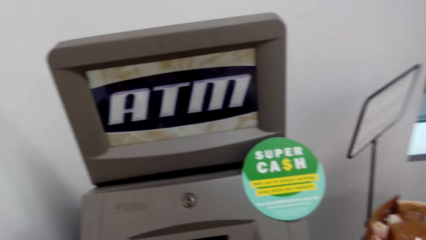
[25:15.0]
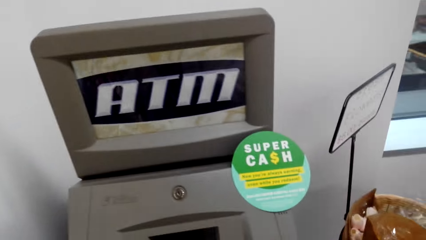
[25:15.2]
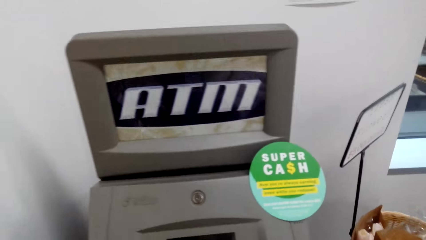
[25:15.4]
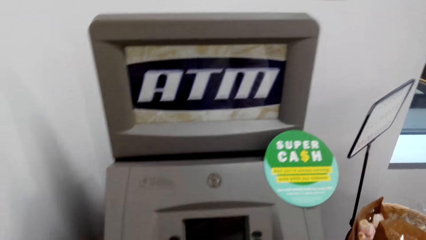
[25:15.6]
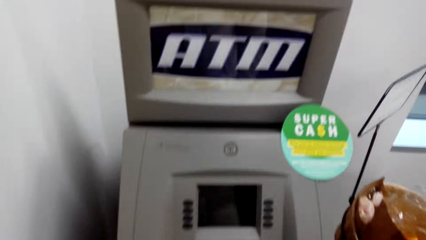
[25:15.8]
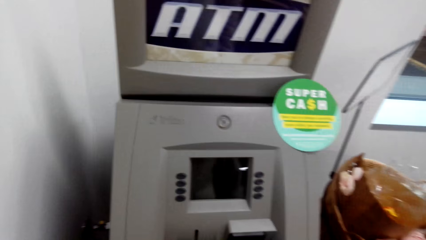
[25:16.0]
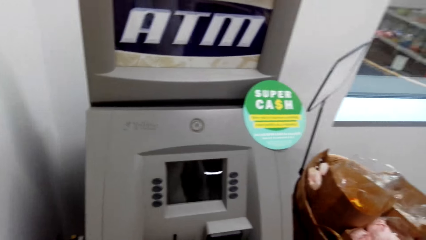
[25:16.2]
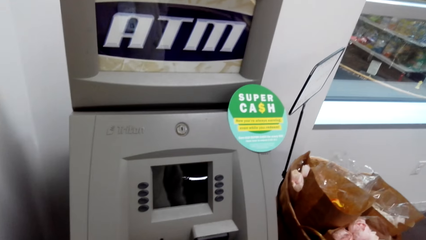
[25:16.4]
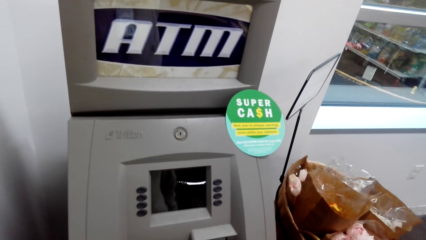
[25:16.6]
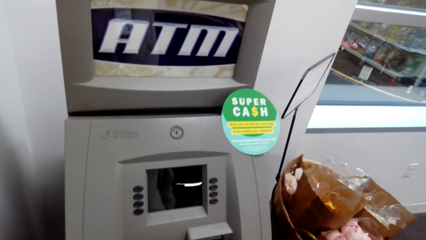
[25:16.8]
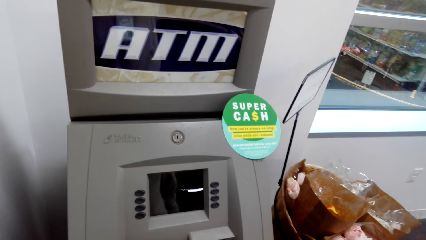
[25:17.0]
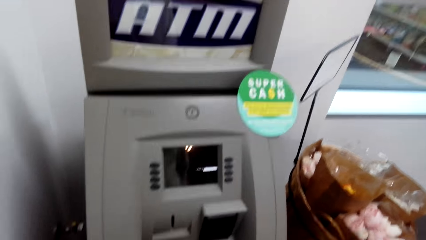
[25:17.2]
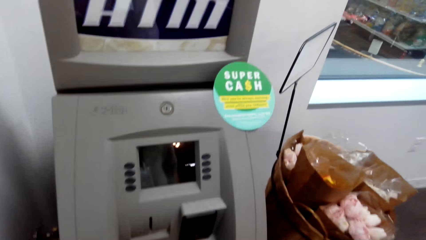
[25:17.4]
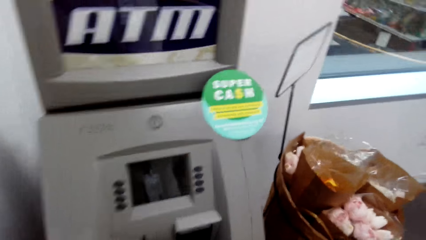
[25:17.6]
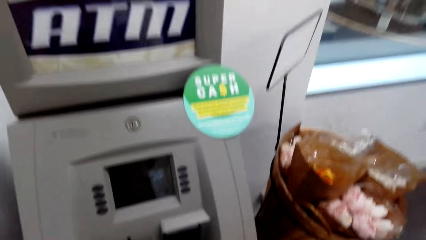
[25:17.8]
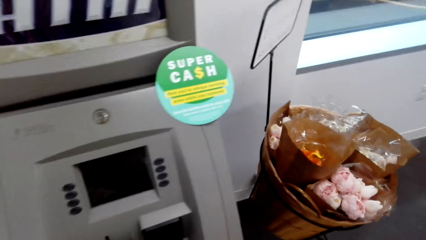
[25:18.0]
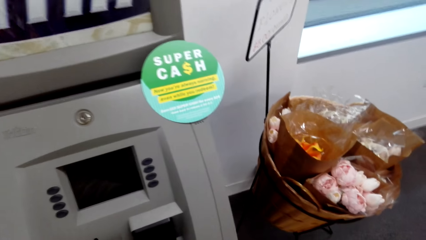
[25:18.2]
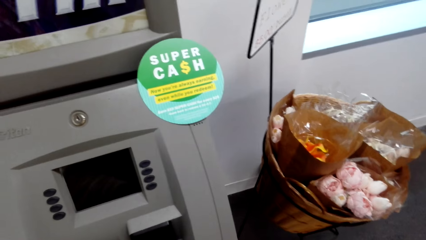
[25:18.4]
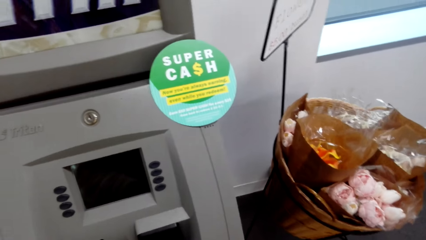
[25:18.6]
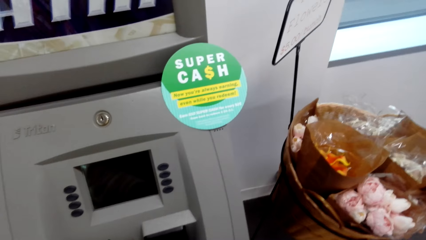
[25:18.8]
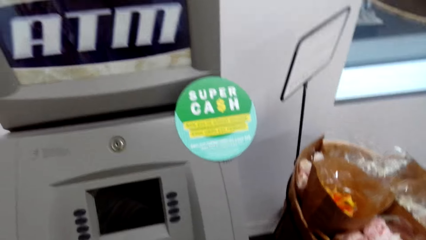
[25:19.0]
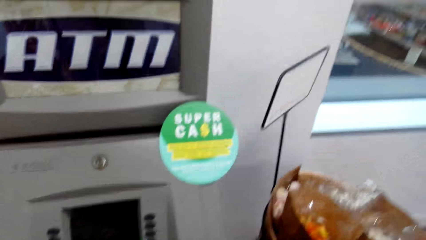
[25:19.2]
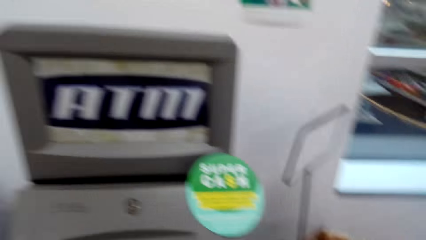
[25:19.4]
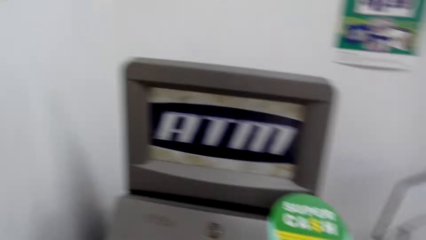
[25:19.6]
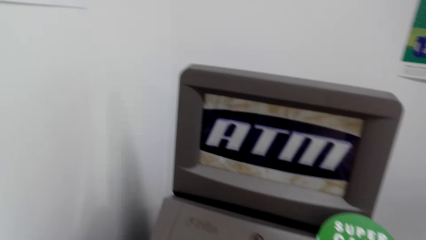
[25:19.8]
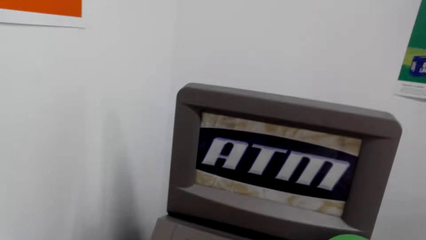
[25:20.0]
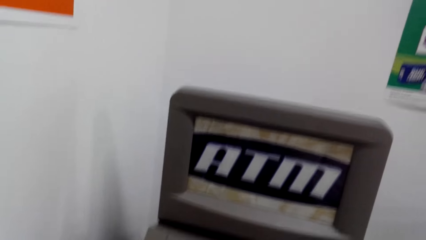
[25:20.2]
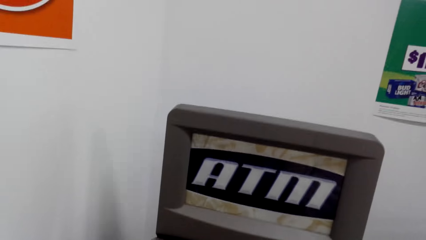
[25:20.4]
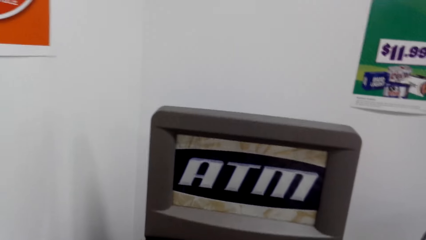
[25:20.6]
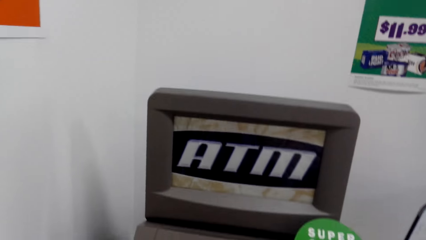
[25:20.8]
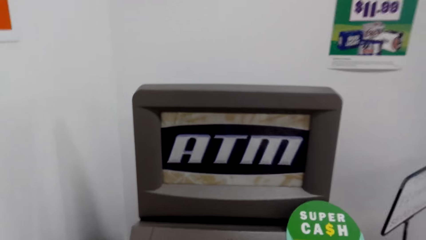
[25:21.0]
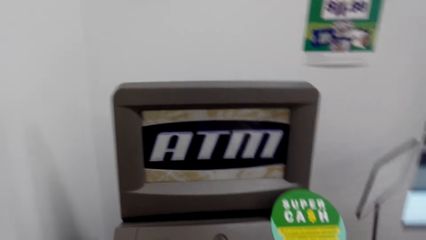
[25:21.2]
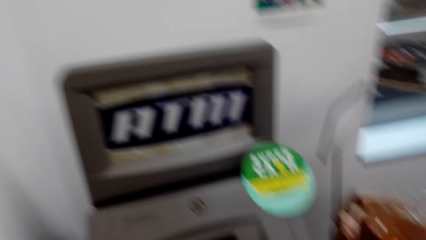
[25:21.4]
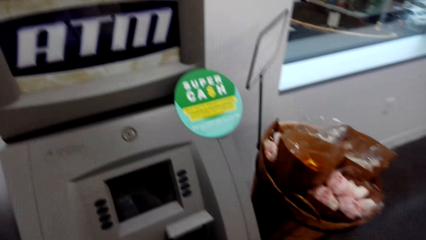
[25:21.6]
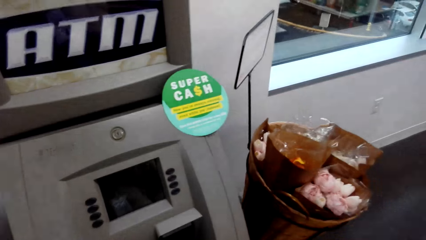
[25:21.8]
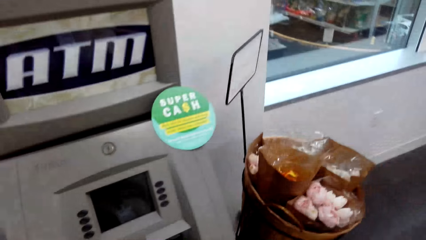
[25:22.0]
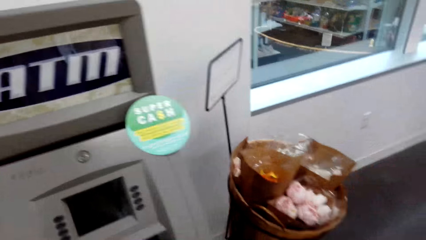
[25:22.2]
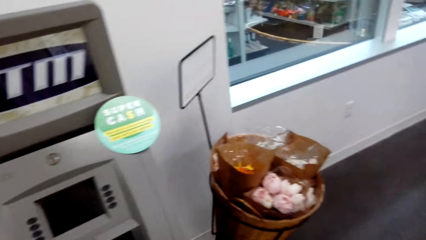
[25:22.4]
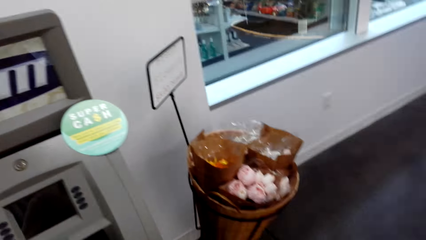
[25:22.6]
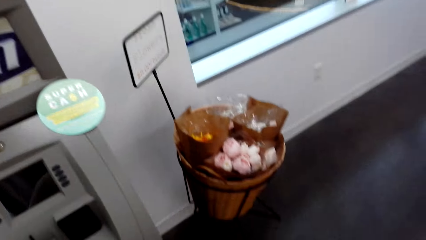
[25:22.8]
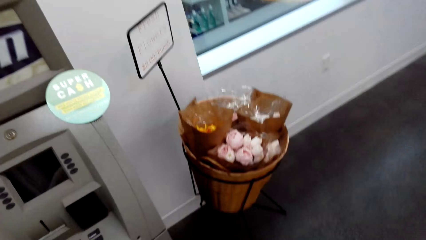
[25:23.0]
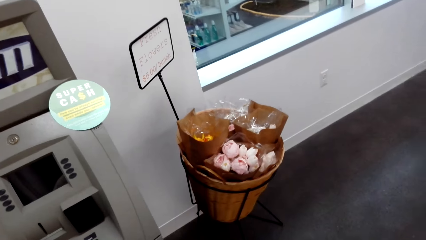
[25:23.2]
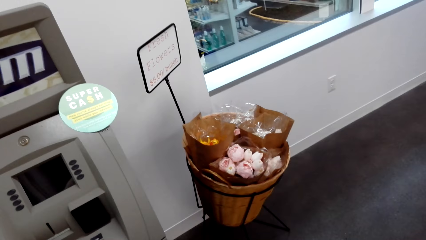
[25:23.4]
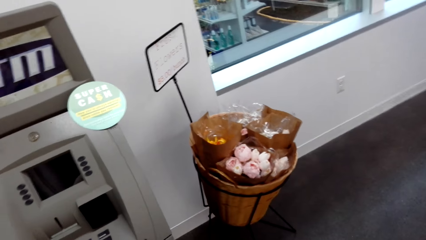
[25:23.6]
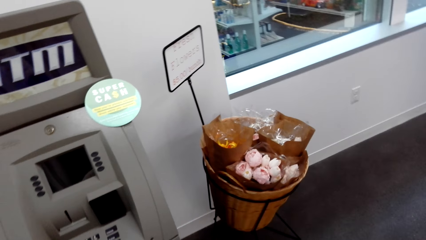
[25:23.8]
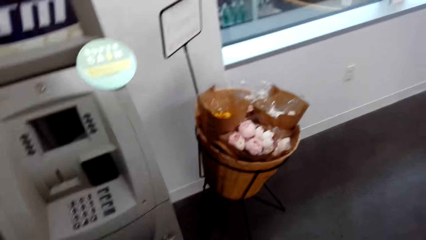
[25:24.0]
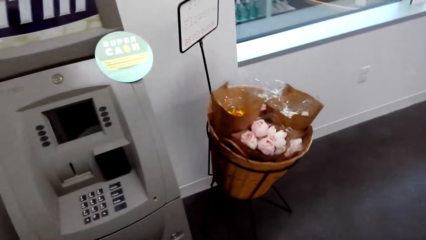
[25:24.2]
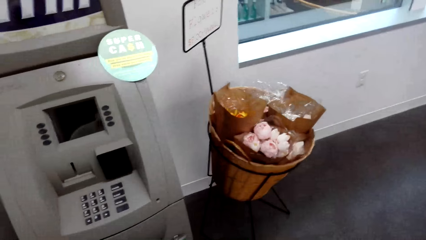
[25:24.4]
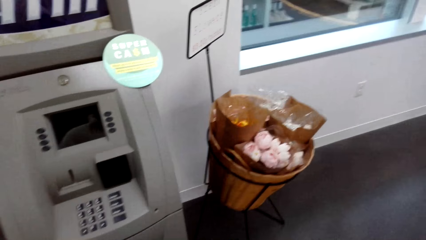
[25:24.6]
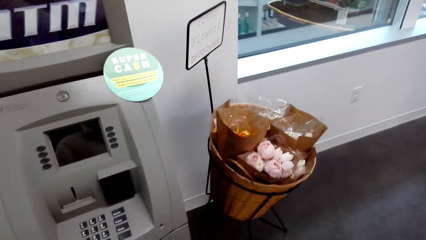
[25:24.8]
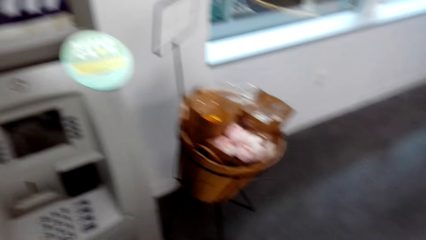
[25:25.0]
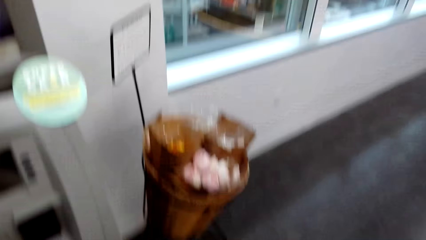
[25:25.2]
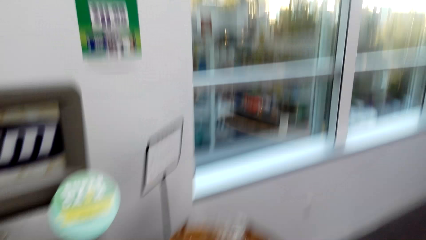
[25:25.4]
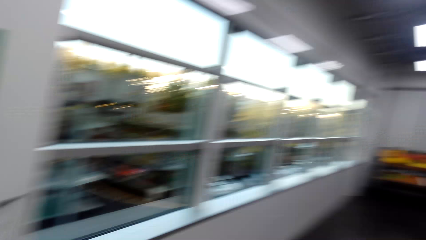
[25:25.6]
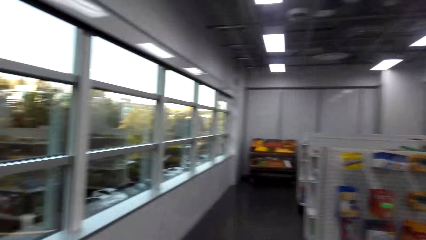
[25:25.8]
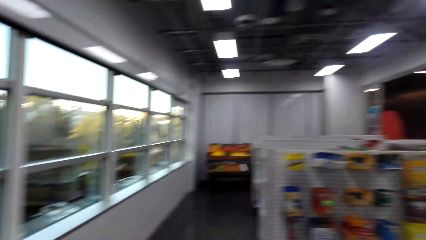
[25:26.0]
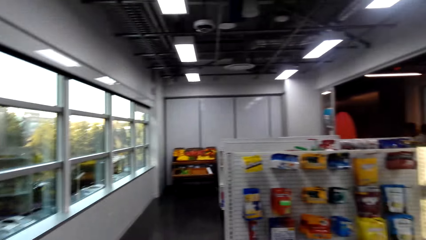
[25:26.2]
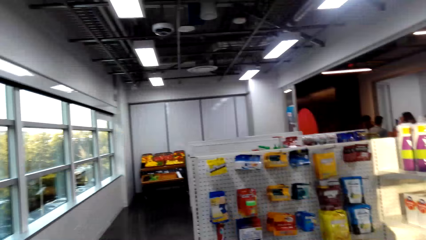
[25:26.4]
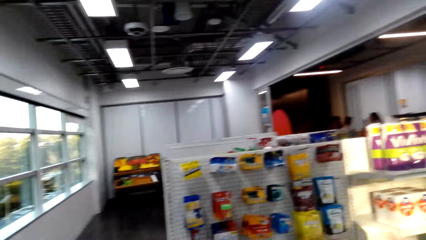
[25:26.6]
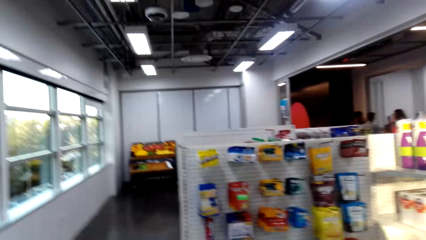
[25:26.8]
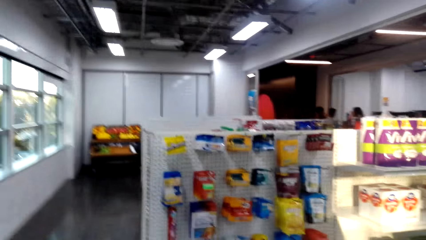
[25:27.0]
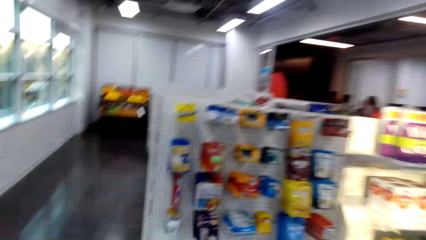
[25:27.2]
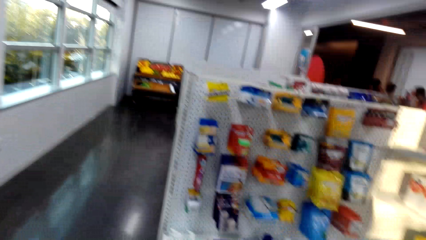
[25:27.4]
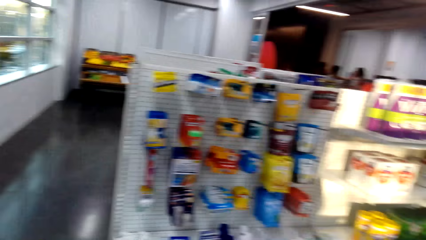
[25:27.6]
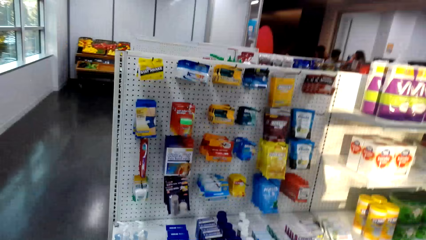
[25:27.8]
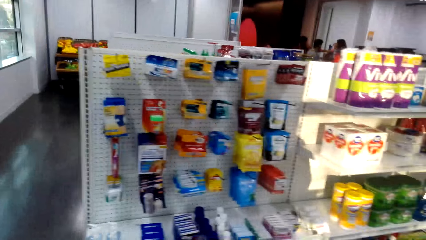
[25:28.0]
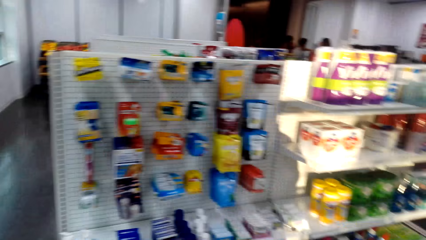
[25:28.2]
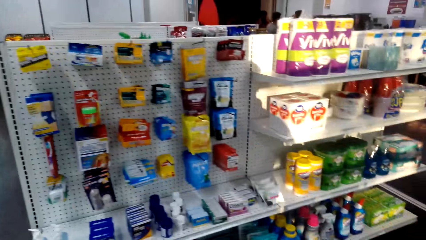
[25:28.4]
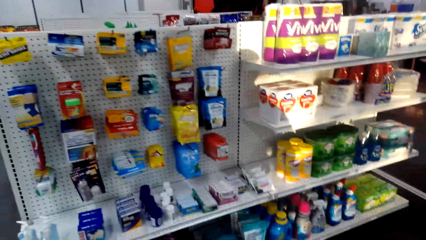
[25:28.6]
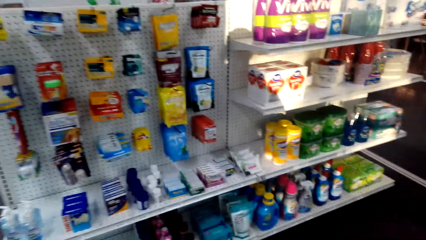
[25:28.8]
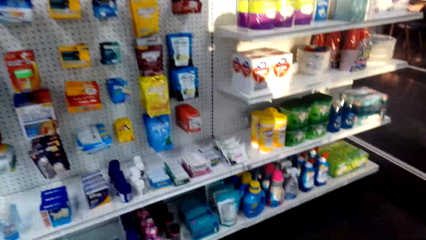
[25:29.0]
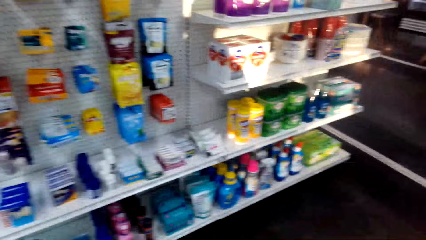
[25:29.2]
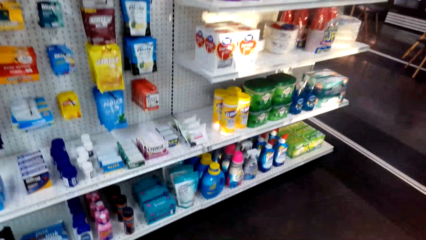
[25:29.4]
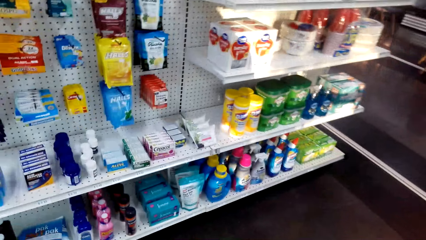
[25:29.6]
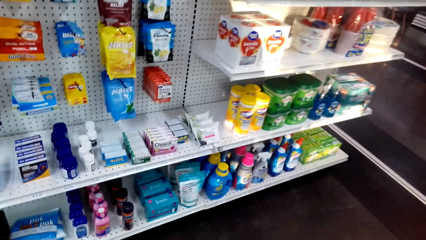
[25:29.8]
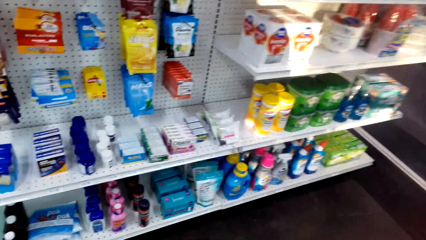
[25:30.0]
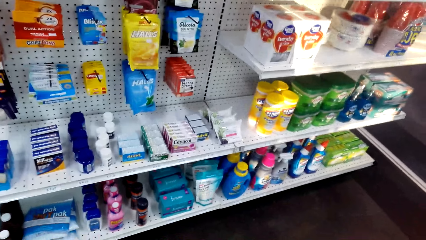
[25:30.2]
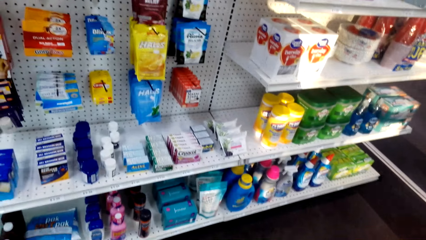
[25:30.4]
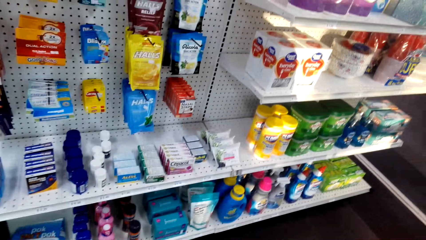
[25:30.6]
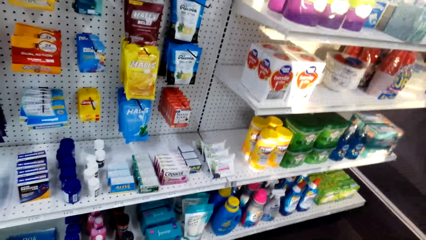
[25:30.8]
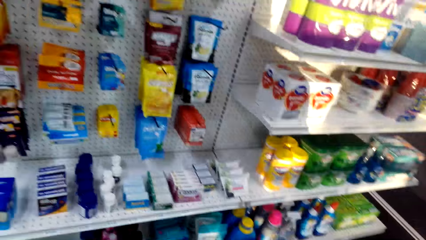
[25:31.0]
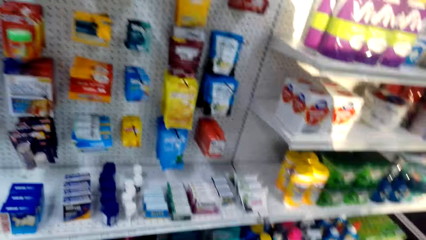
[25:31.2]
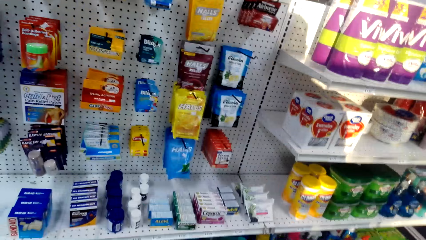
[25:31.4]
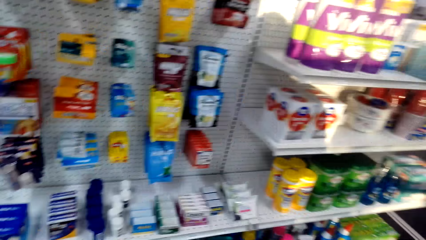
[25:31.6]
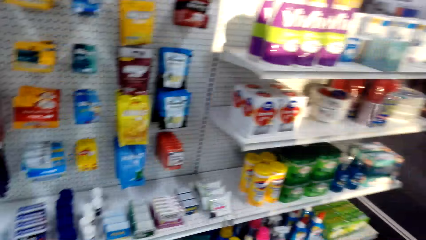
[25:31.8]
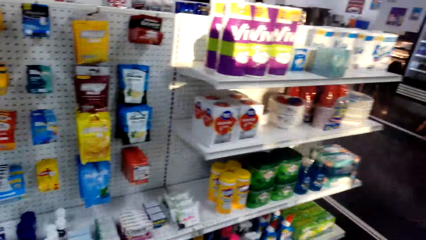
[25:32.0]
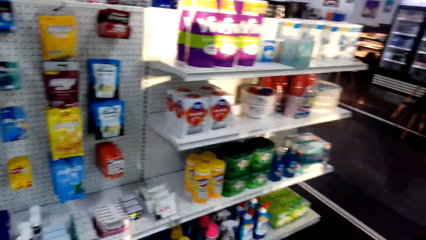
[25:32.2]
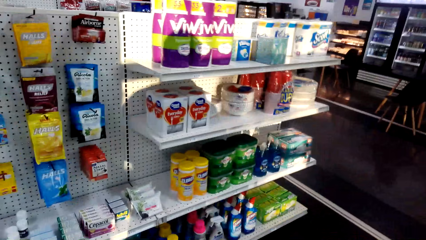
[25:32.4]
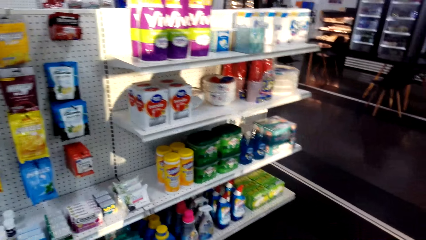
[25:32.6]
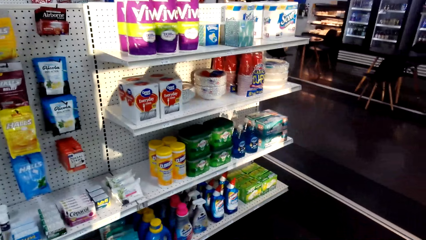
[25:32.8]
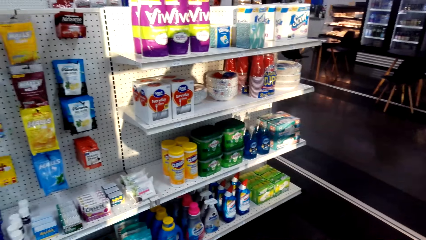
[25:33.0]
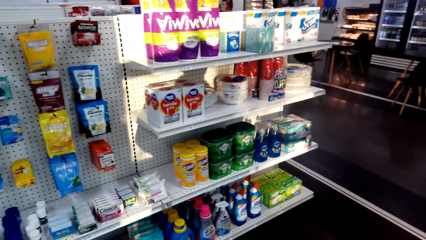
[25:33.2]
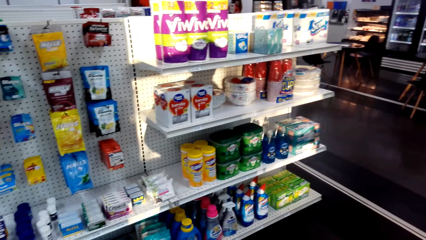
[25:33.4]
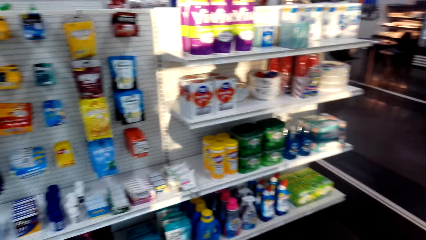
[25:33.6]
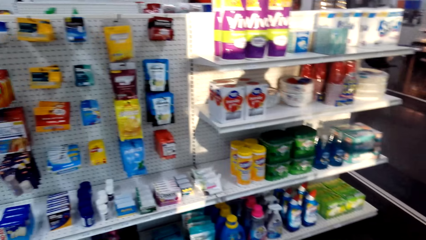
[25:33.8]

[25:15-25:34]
The camera wearer walks around the shop. They look at the store shelf.
